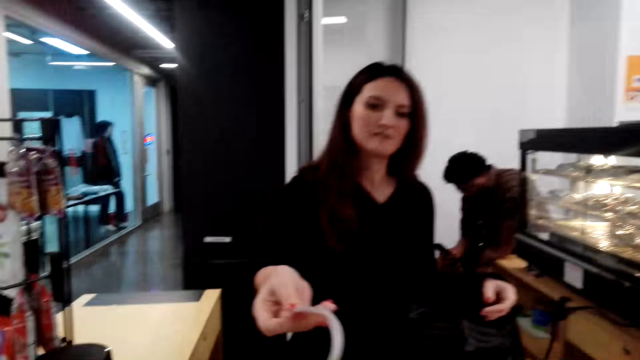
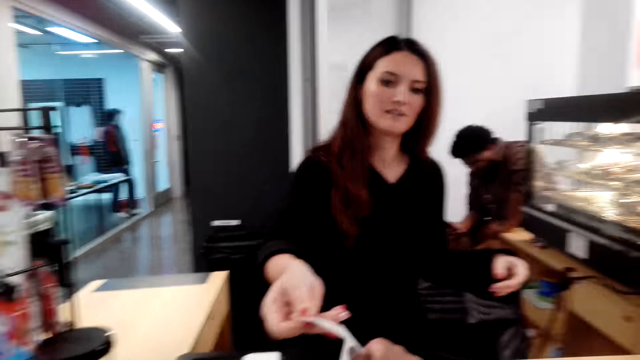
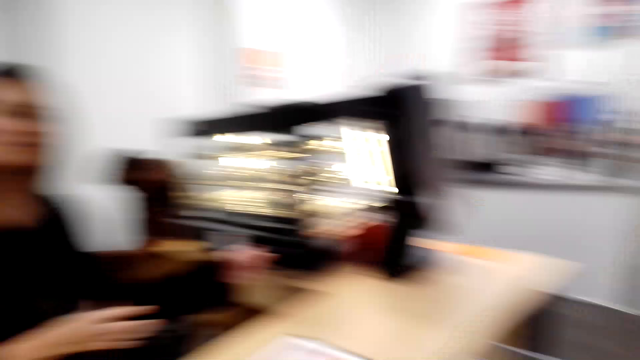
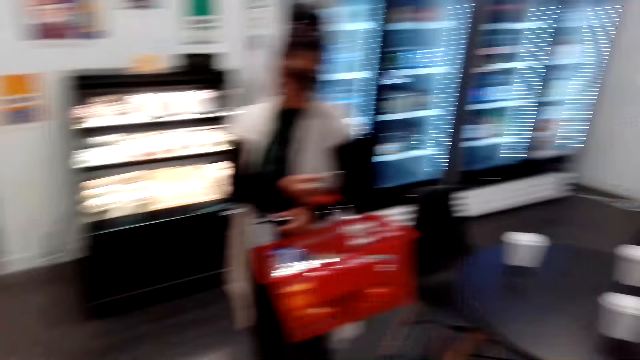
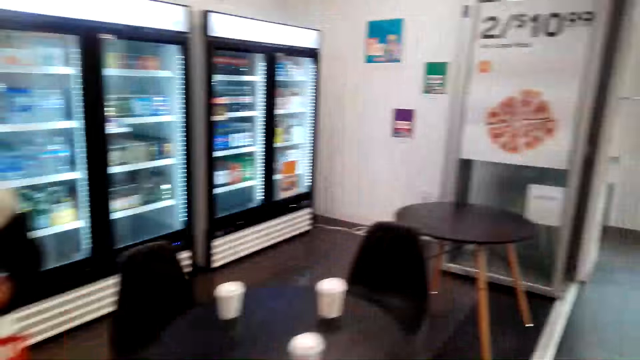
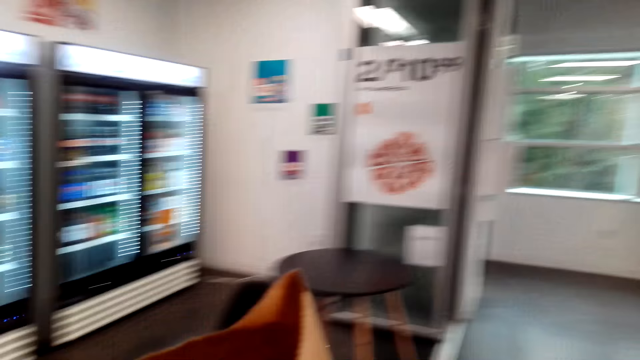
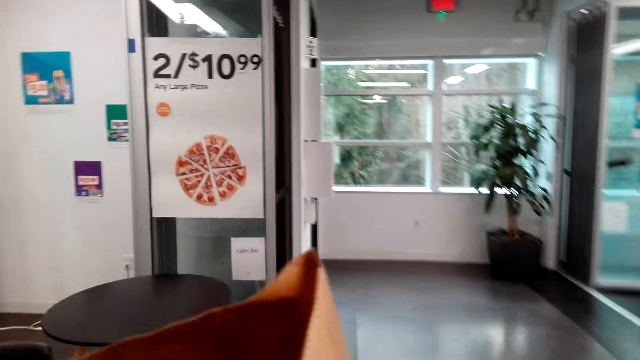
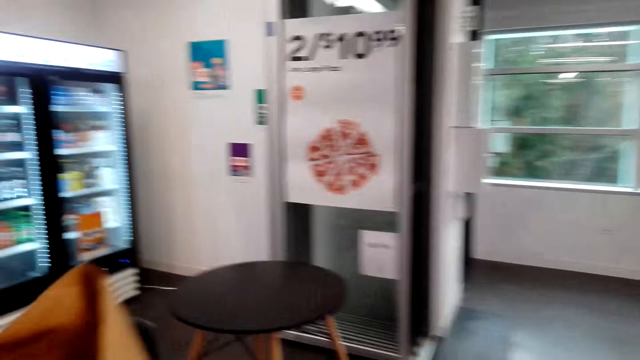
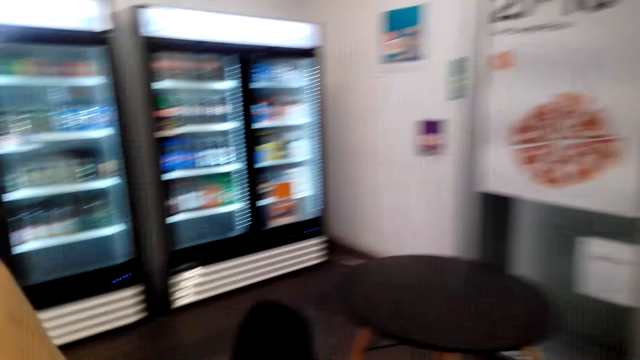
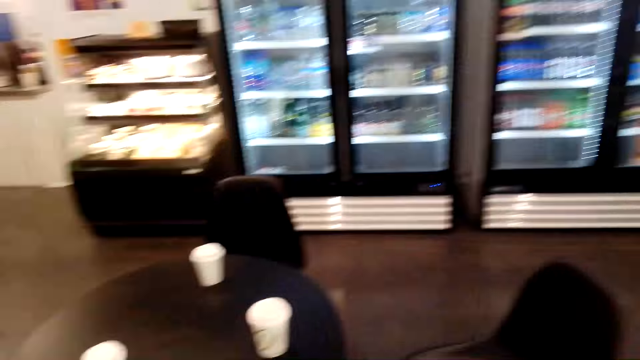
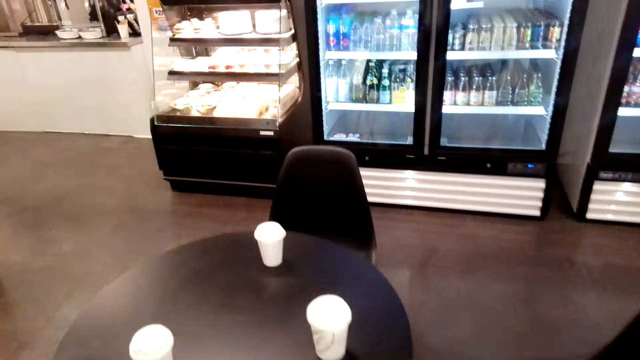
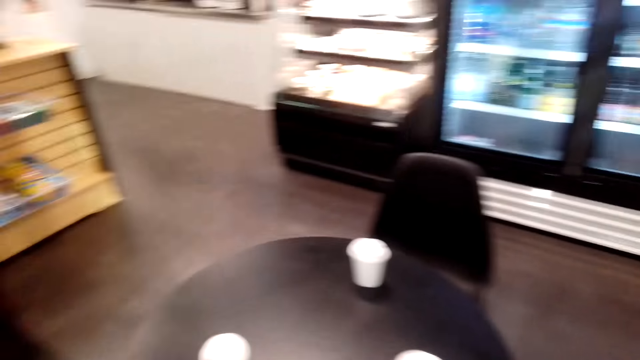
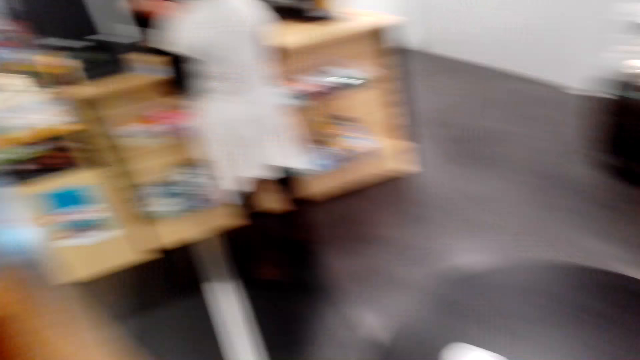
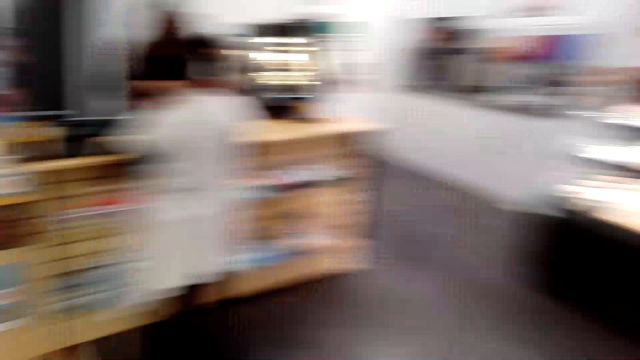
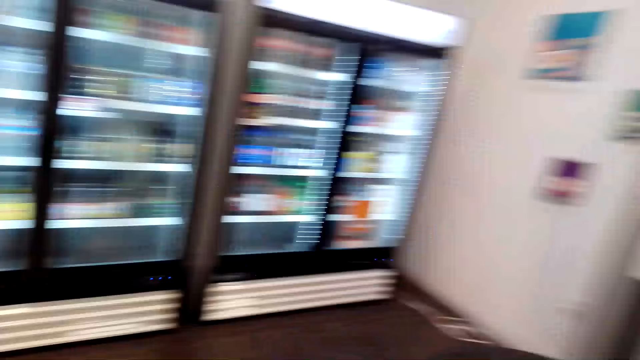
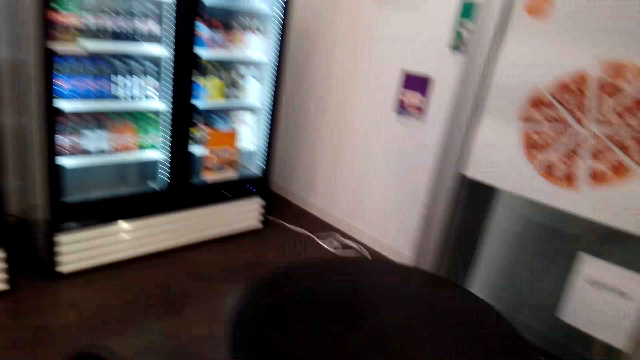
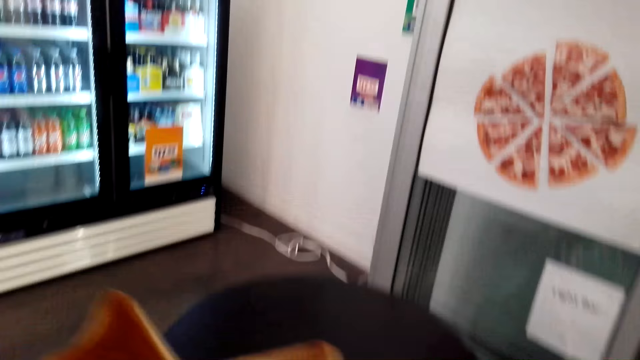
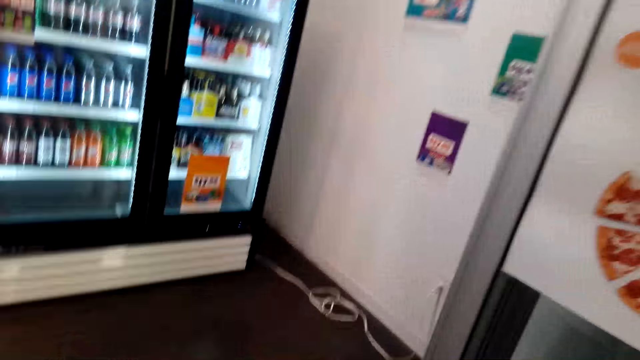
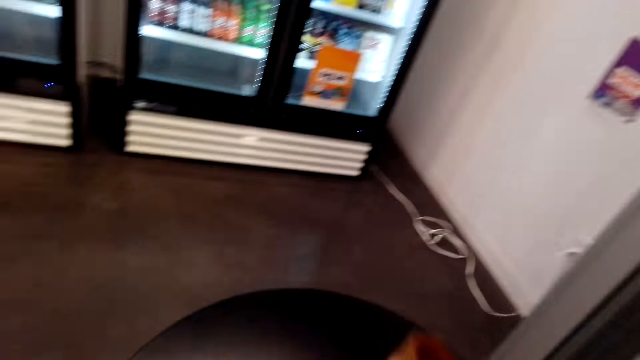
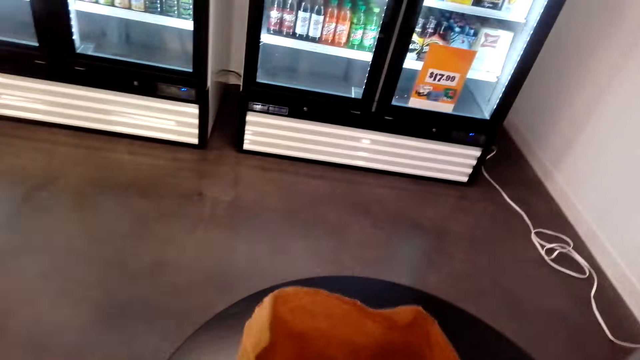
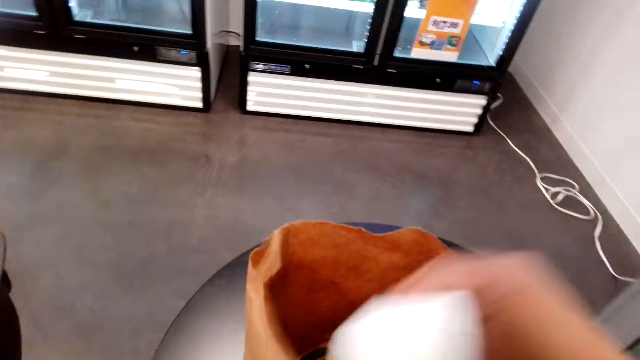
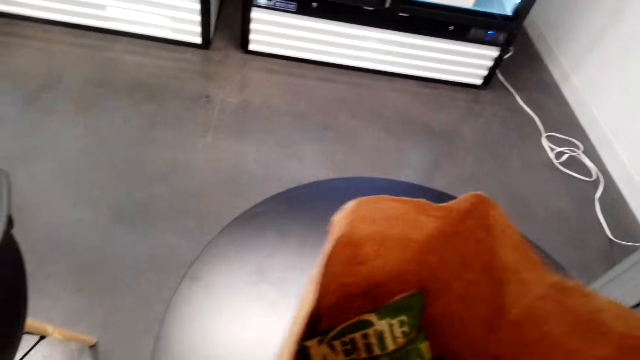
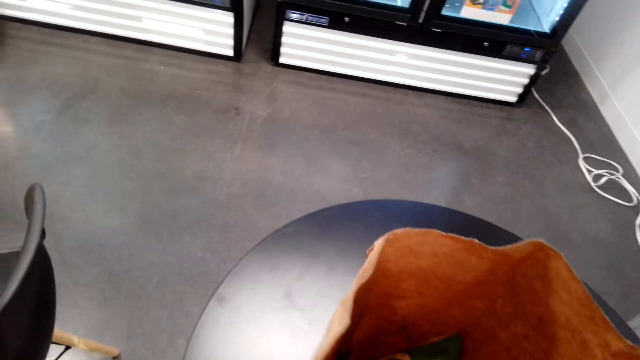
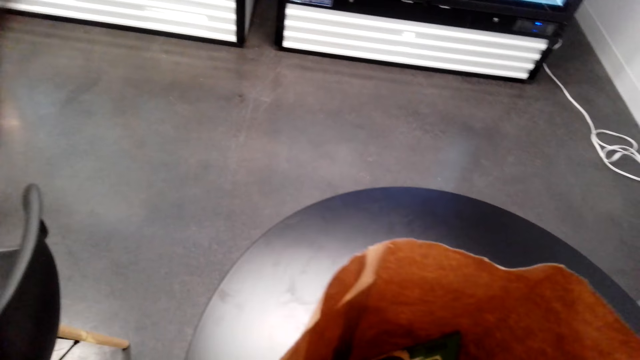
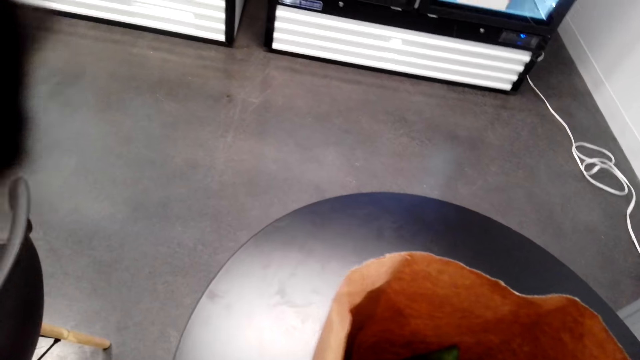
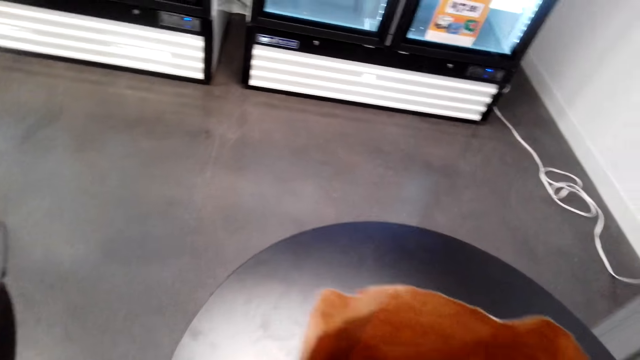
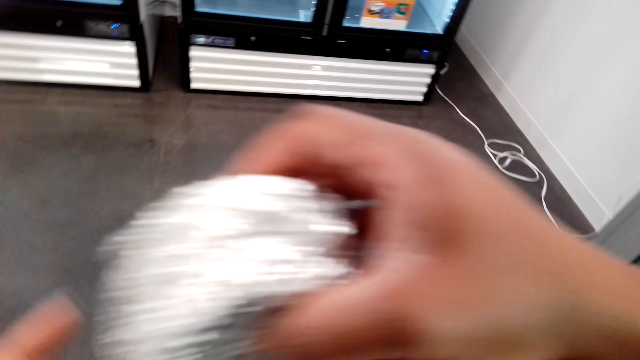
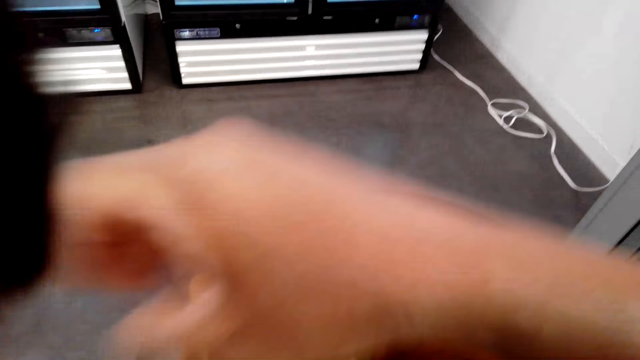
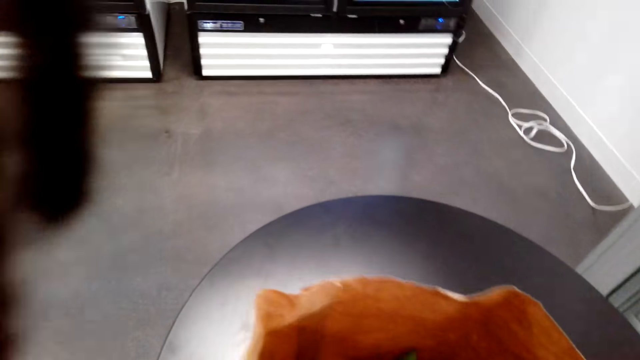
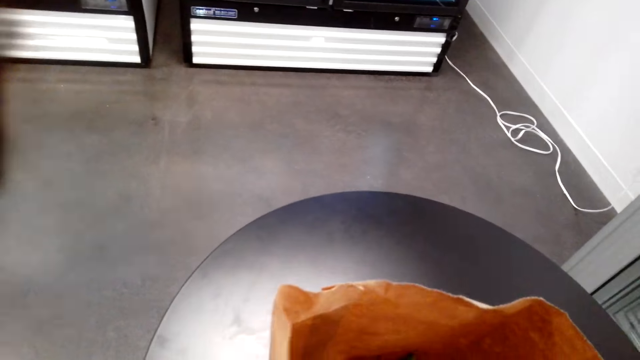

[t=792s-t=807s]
A person gives the camera wearer the receipt. The camera wearer takes the receipt from the person. They look around. They walk around the grocery store. Another person walks to the counter. The camera wearer places the shopping bag or carrier bag on the table. They look around. They touch the carrier bag. They place a cup in the shopping bag. They put the receipt in the carrier bag. They pick up something from the carrier bag.

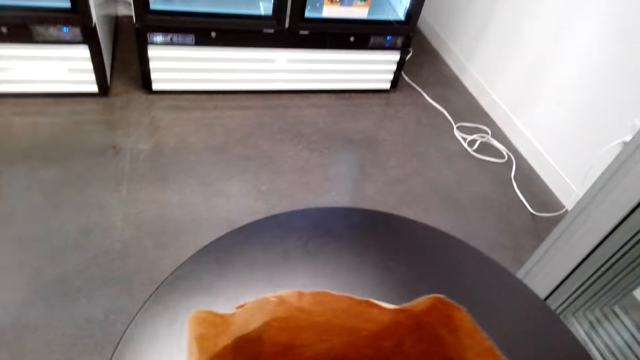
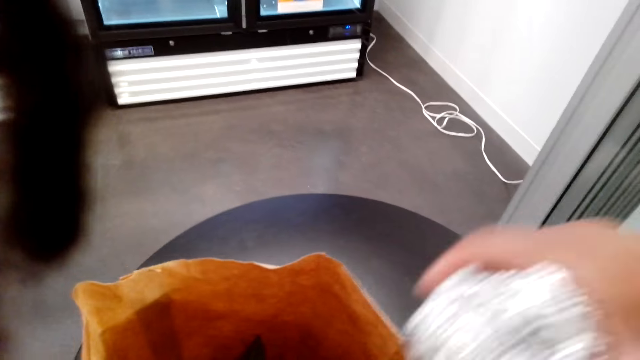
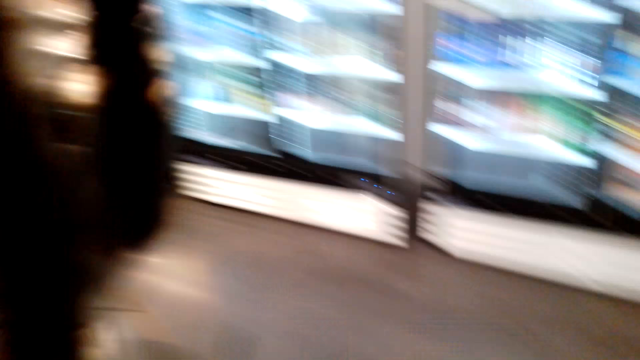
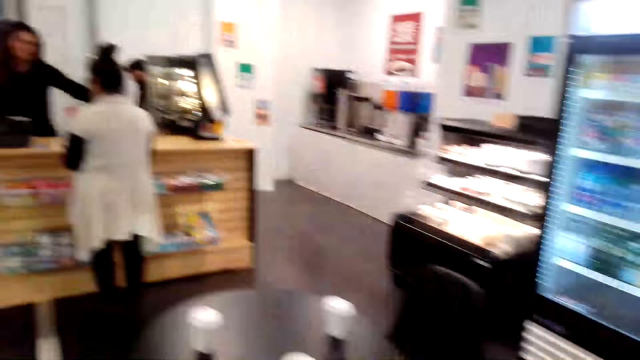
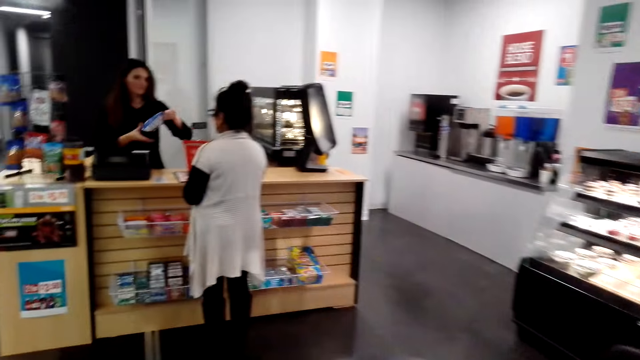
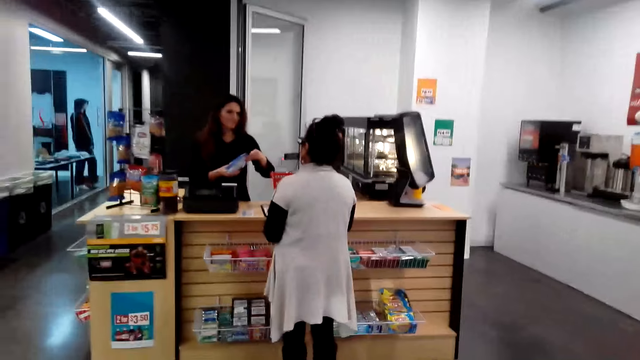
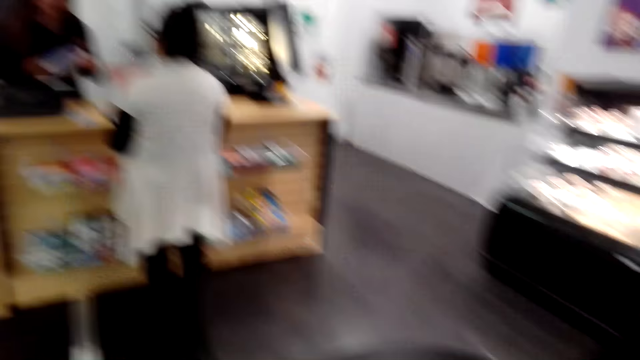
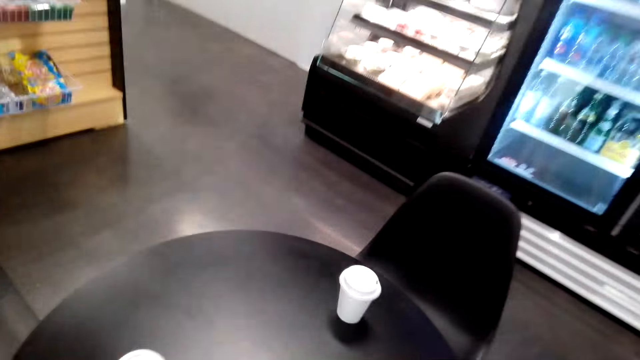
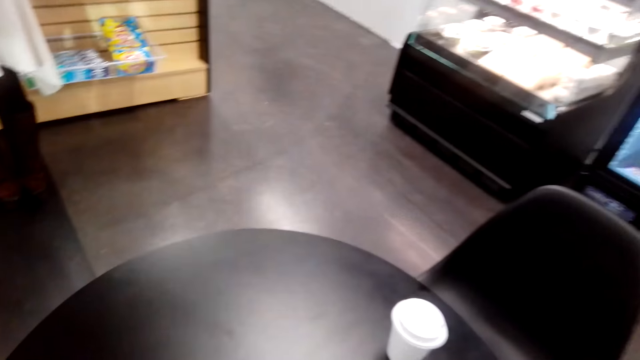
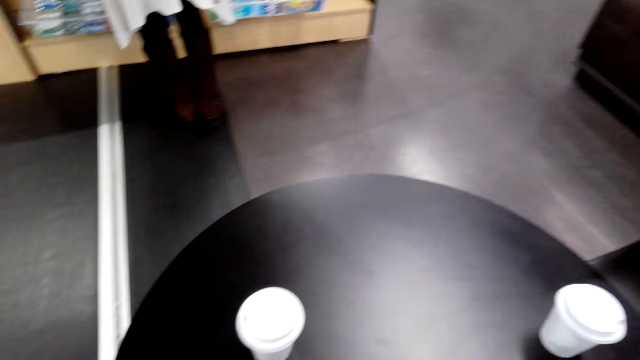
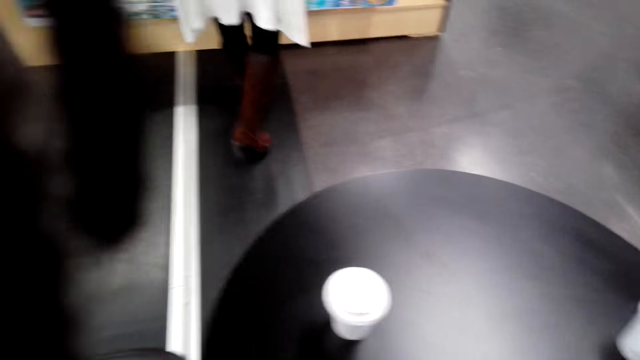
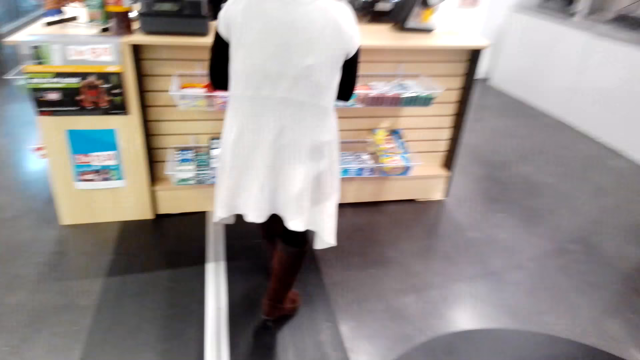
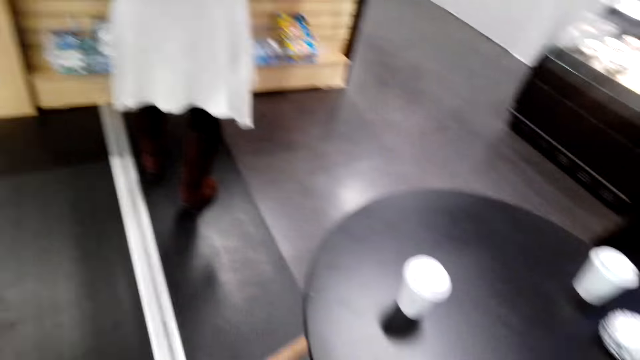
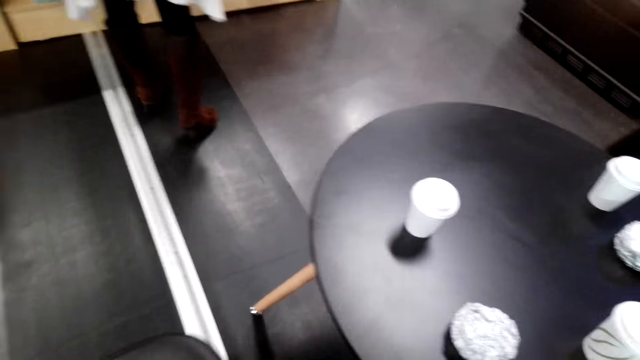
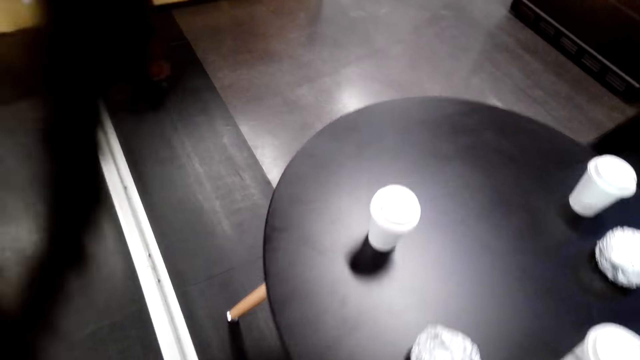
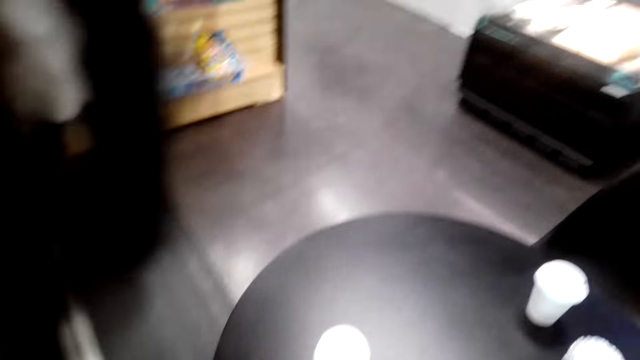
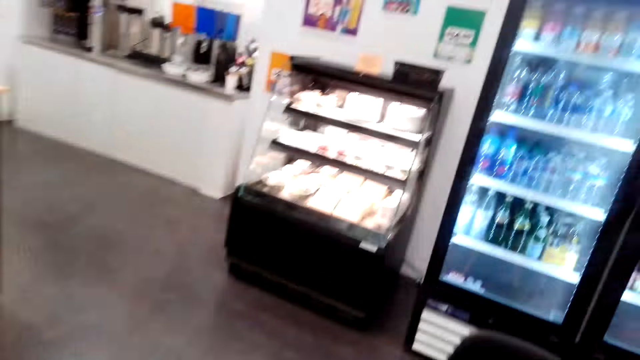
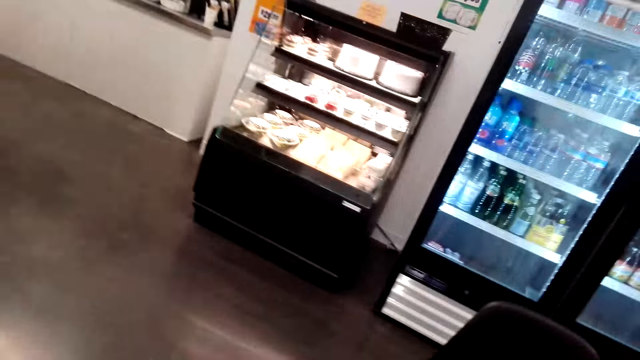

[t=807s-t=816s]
A person holds a product. The camera wearer looks around. A person interacts with another person. The camera wearer looks around. They do something.
